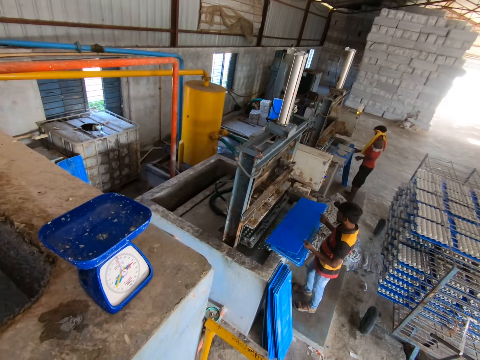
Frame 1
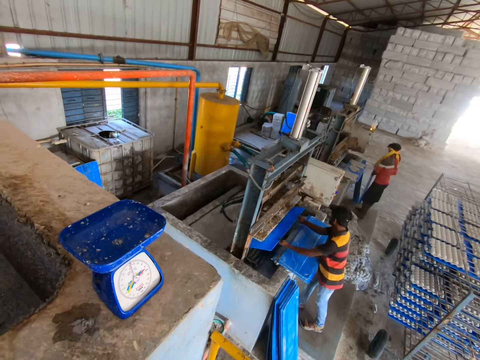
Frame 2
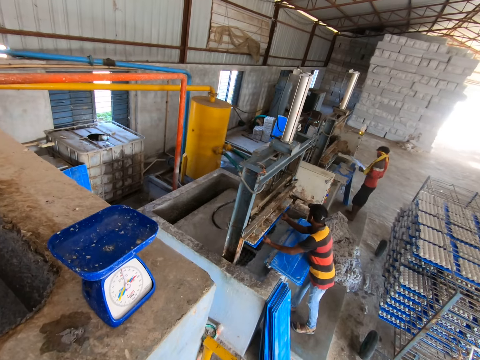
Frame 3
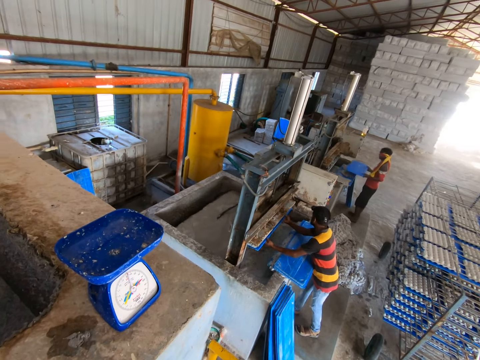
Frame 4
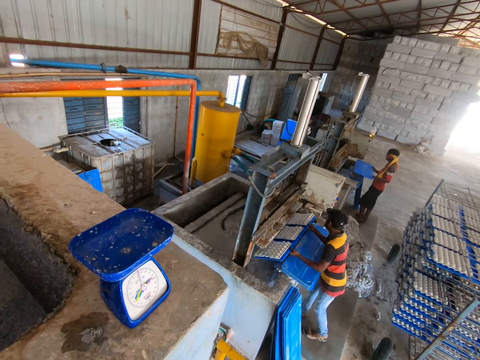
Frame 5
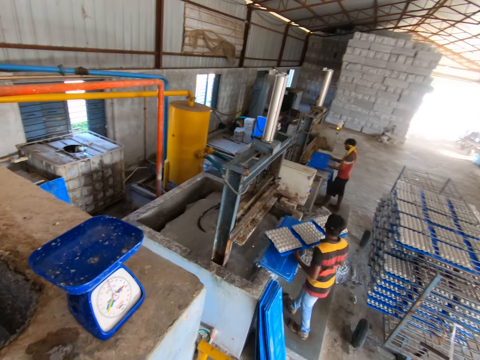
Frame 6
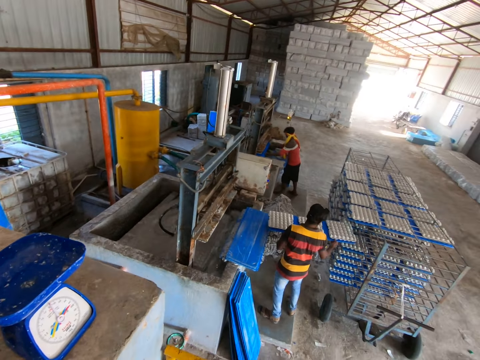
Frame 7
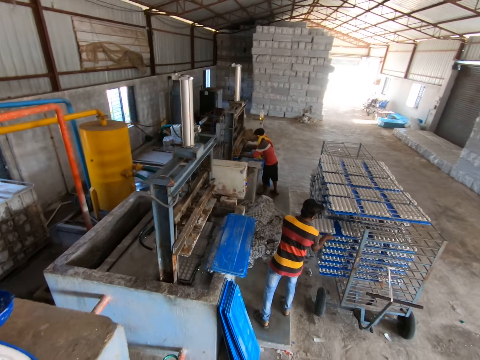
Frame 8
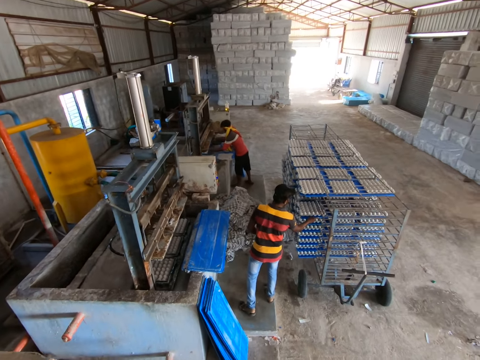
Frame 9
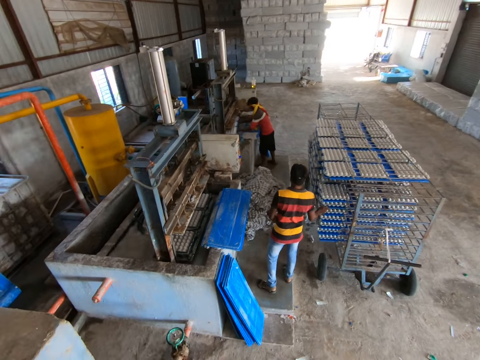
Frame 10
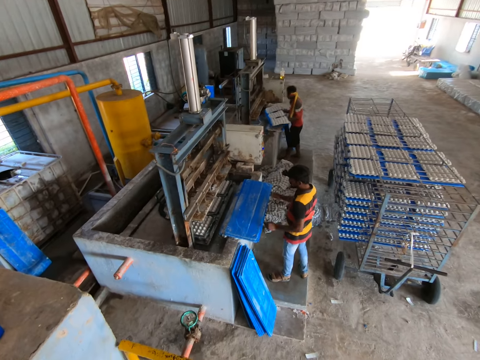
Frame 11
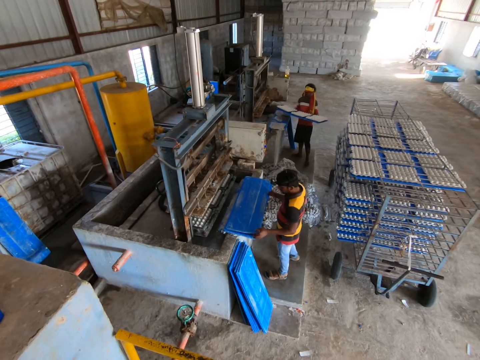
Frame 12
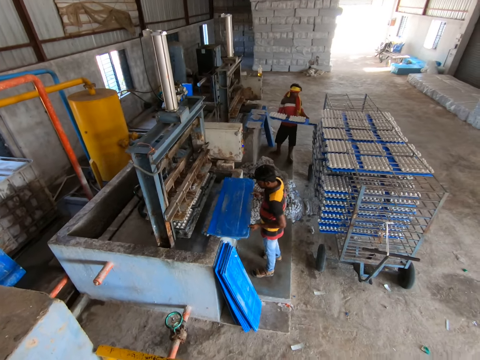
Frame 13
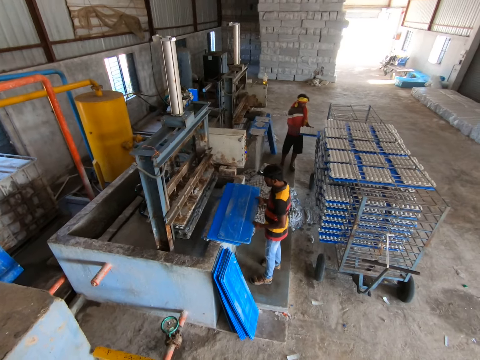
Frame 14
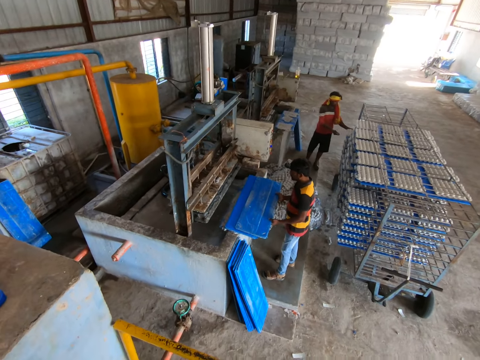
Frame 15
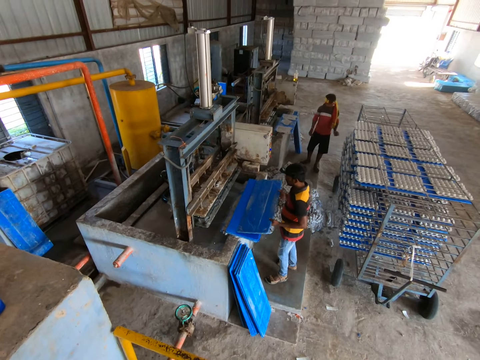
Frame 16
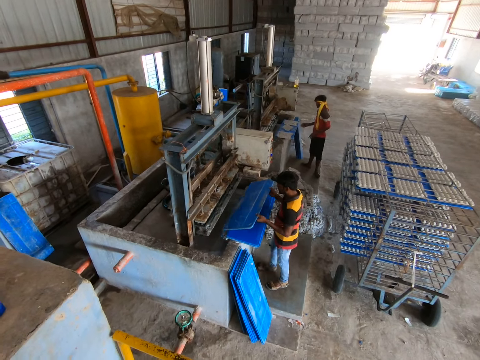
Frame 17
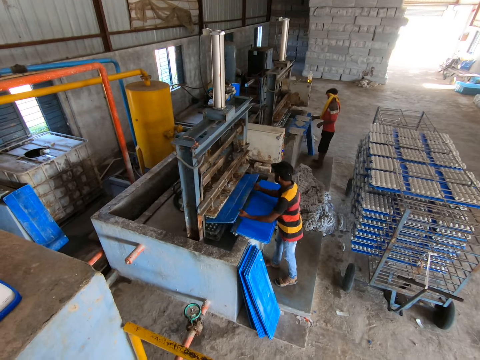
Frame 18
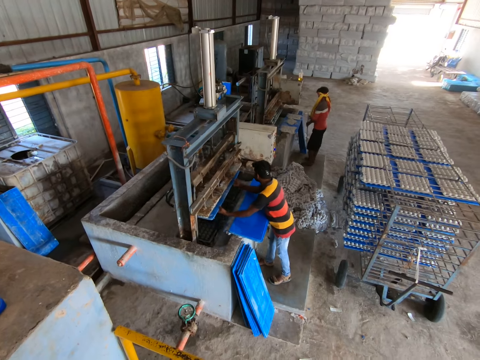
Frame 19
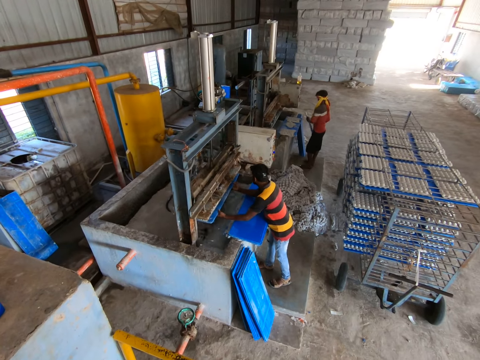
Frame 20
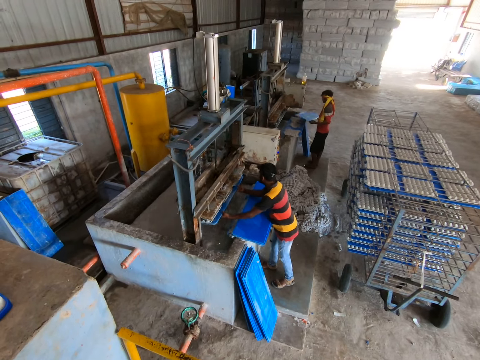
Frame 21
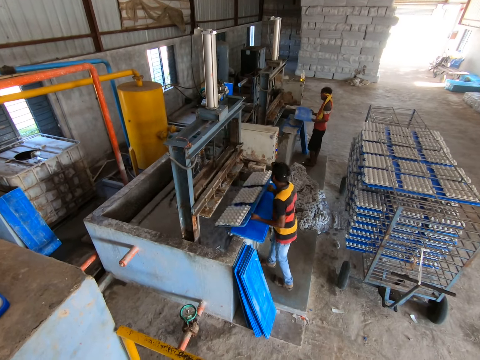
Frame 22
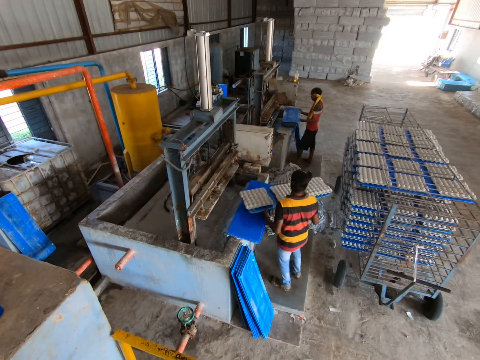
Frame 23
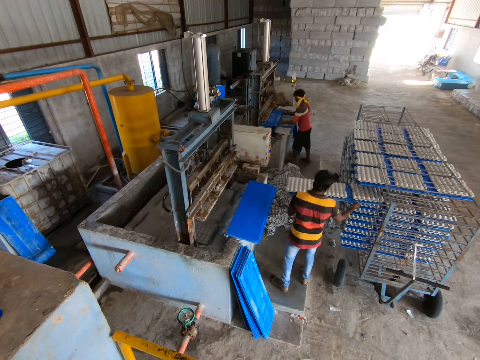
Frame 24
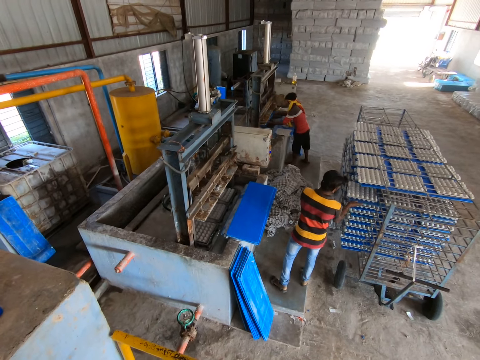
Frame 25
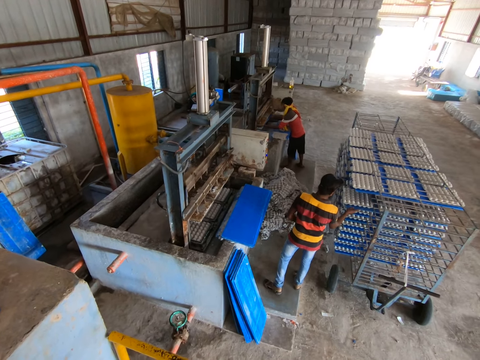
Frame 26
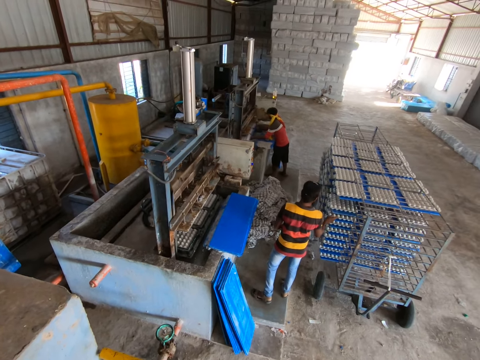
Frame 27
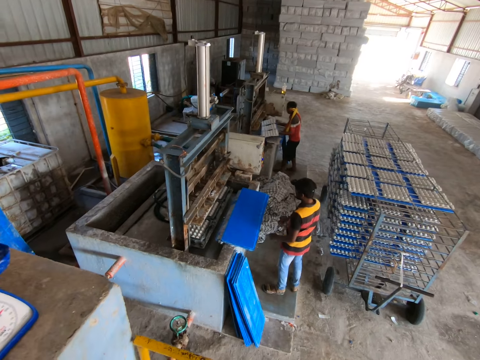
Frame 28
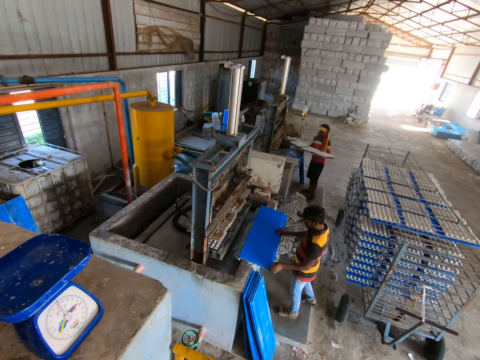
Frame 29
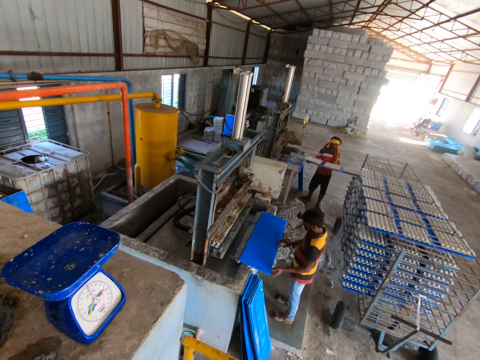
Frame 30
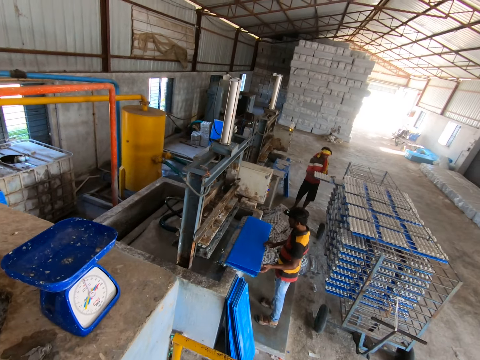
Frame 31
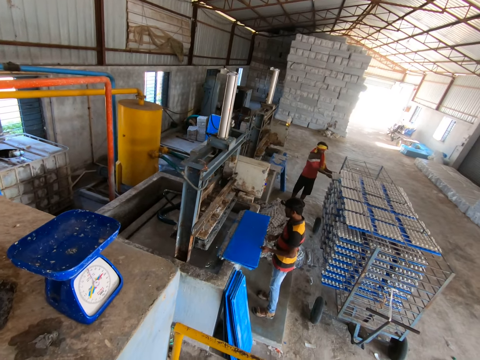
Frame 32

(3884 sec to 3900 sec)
The man picks a sheet from the floor with his hands. Another man passes the sheet to the egg tray machine with his hands and passes the sheet with egg trays from the egg tray machine to the rack with his hands. The first man passes the sheet to the egg tray machine with his hands and passes the sheet with egg trays from the egg tray machine to the rack with his hands. The other man picks a sheet from the platform with his hands and passes the sheet to the egg tray machine with his hands. The first man picks a sheet from the floor with his hands. The other man passes the sheet with egg trays from the egg tray machine to the rack with his hands. The first man passes the sheet to the egg tray machine with his hands and passes the sheet with egg trays from the egg tray machine to the rack with his hands. The other man picks a sheet from the platform with his hands.

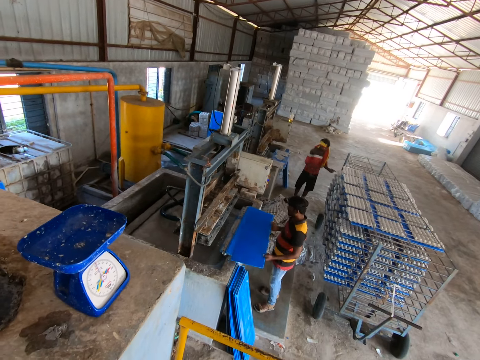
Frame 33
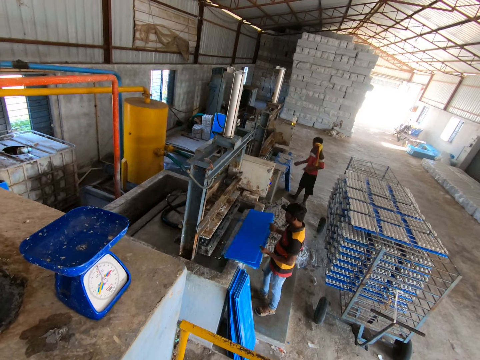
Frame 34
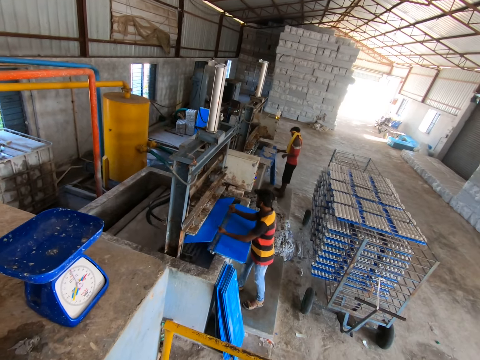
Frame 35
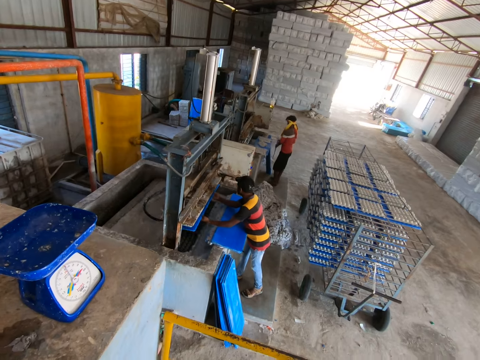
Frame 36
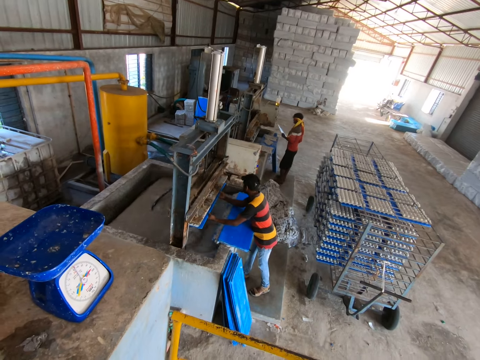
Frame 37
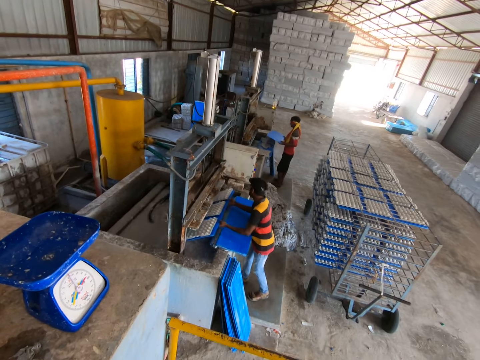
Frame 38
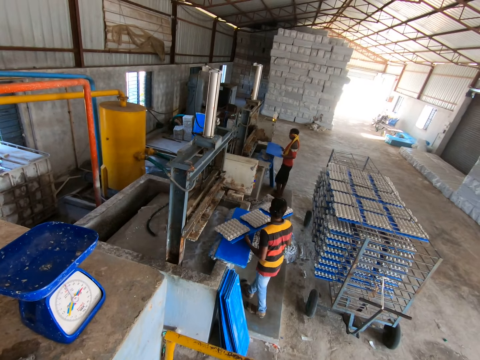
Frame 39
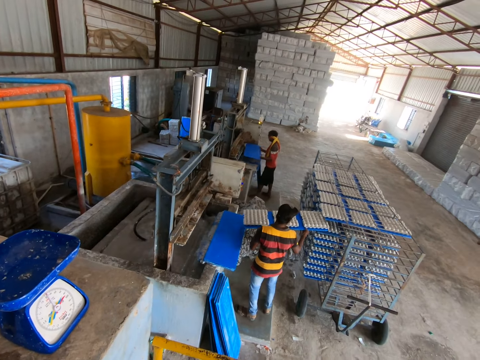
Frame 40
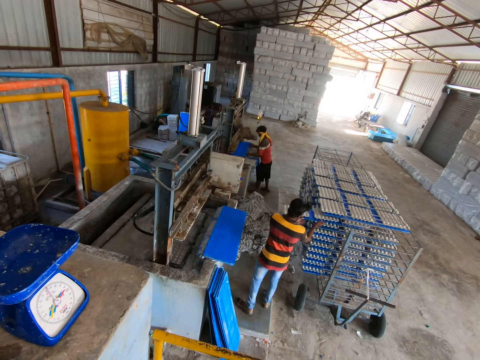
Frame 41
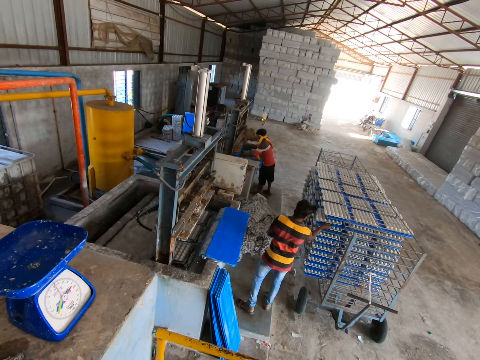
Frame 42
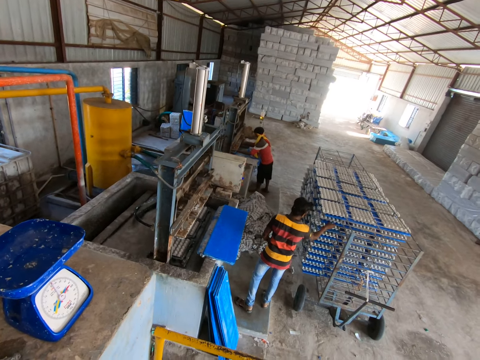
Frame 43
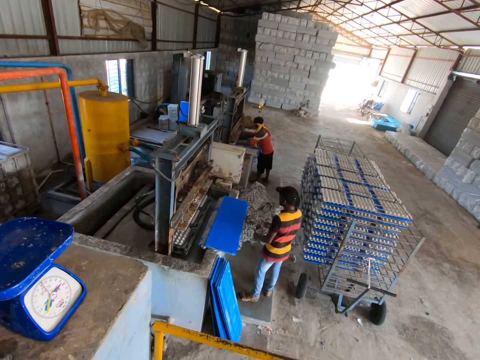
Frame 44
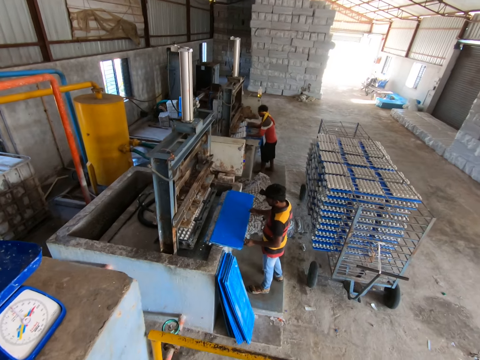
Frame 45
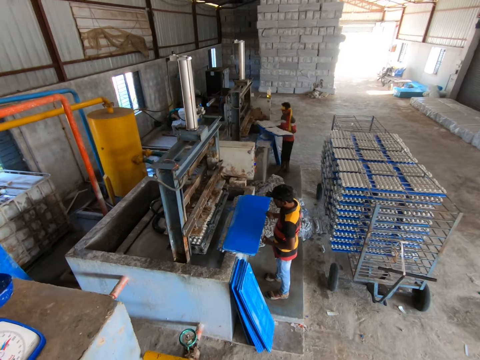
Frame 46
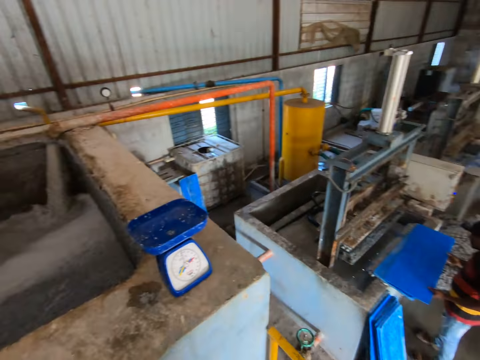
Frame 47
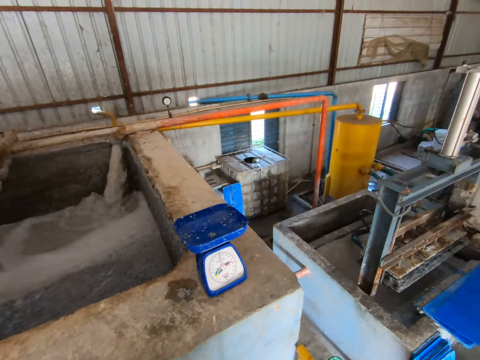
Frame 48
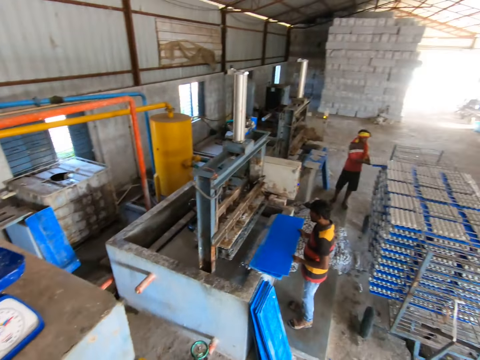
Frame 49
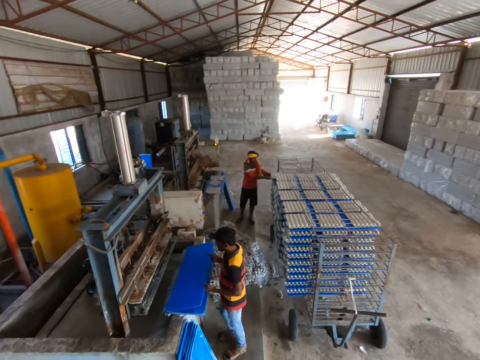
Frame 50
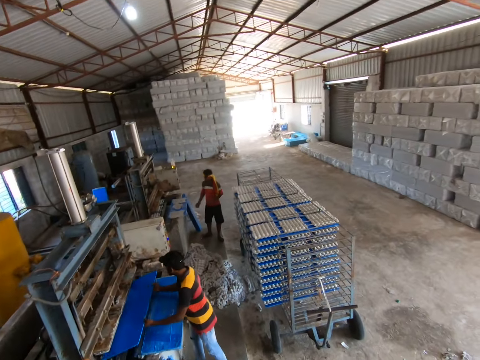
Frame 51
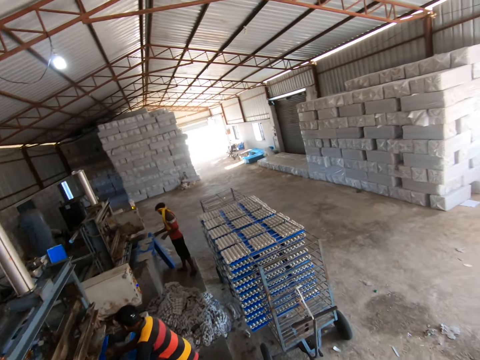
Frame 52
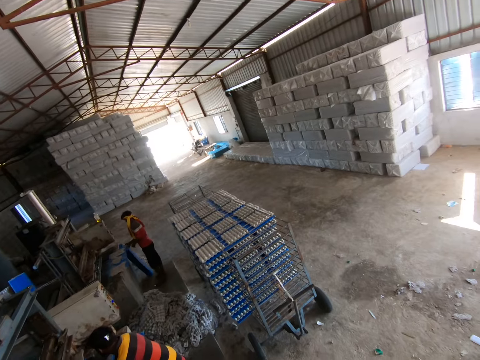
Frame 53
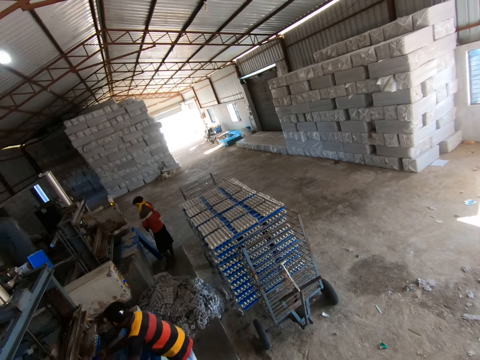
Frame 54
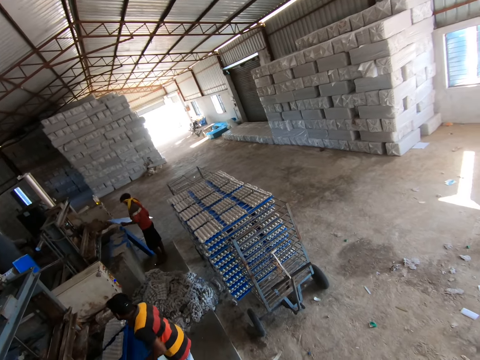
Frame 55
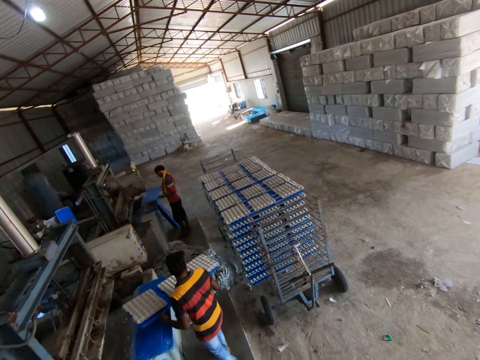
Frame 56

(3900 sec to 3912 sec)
The man passes the sheet to the egg tray machine with his hands. Another man picks a sheet from the floor with his hands. The first man passes the sheet with egg trays from the egg tray machine to the rack with his hands. The other man passes the sheet to the egg tray machine with his hands and passes the sheet with egg trays from the egg tray machine to the rack with his hands. The first man picks a sheet from the platform with his hands and passes the sheet to the egg tray machine with his hands. The other man picks a sheet from the floor with his hands. The first man passes the sheet with egg trays from the egg tray machine to the rack with his hands.
